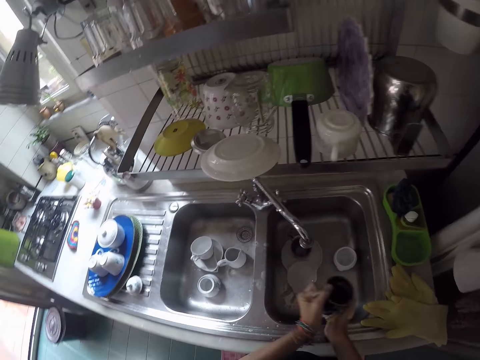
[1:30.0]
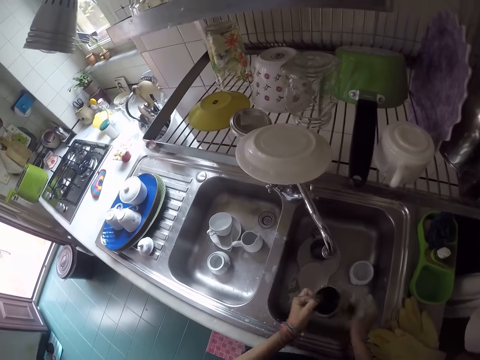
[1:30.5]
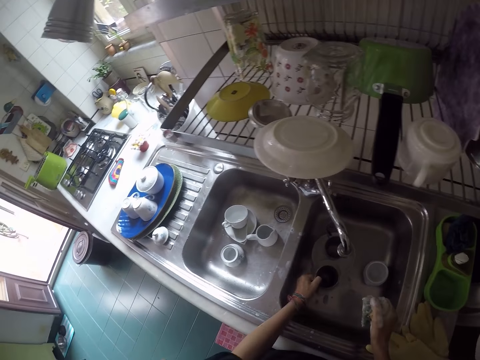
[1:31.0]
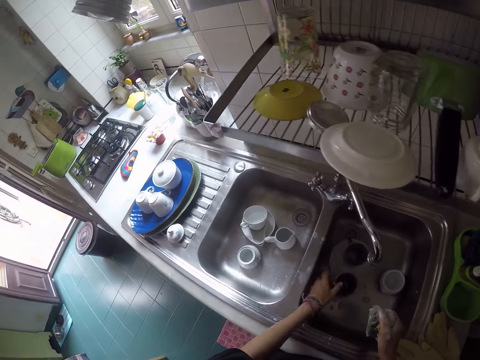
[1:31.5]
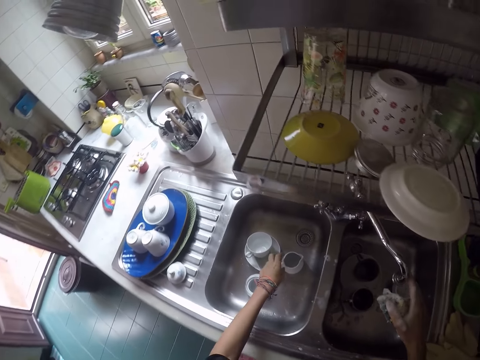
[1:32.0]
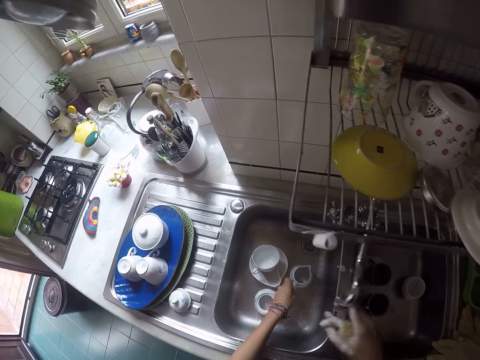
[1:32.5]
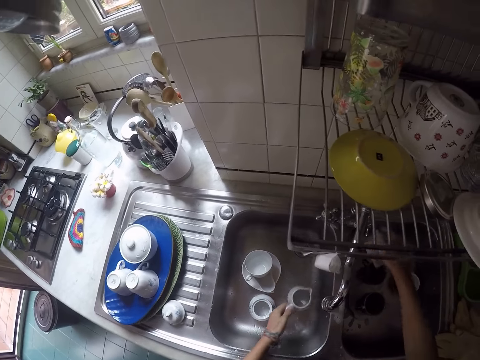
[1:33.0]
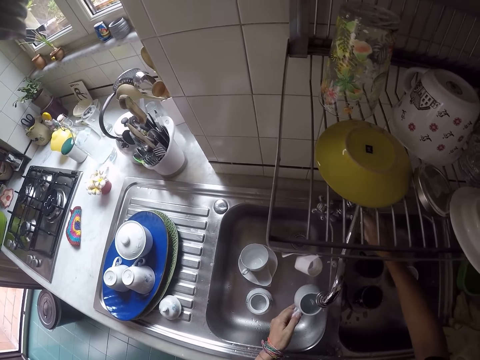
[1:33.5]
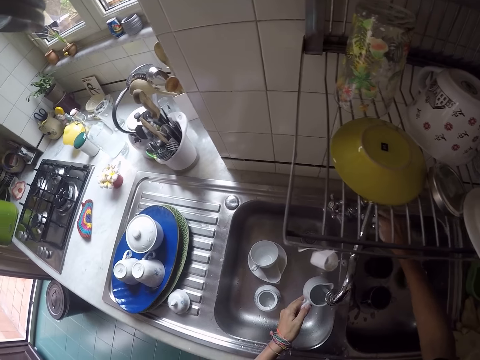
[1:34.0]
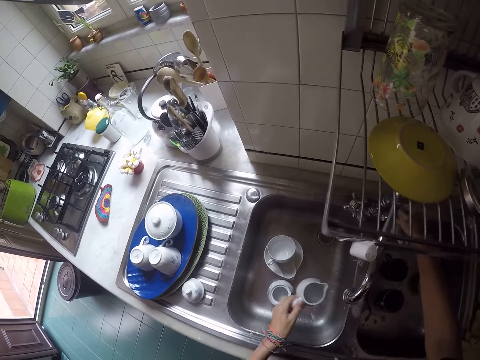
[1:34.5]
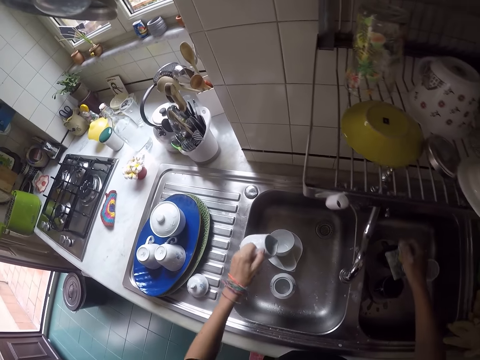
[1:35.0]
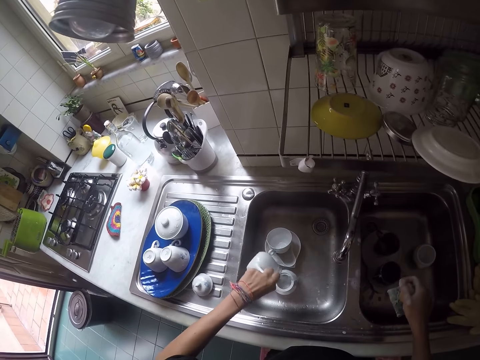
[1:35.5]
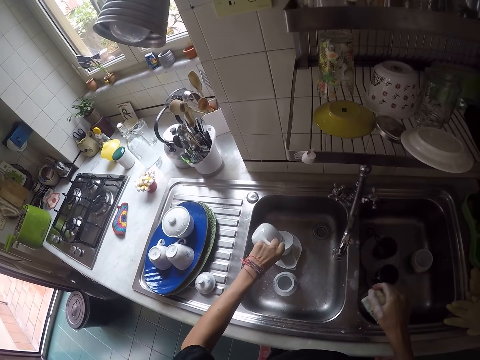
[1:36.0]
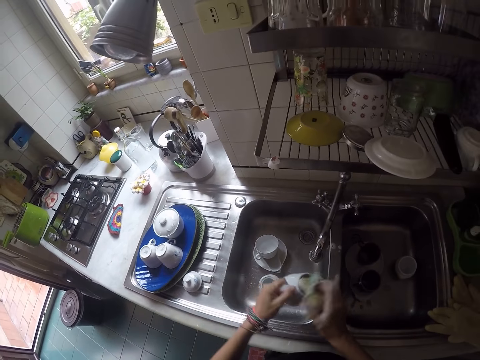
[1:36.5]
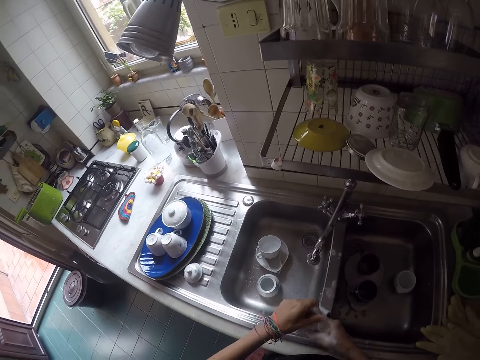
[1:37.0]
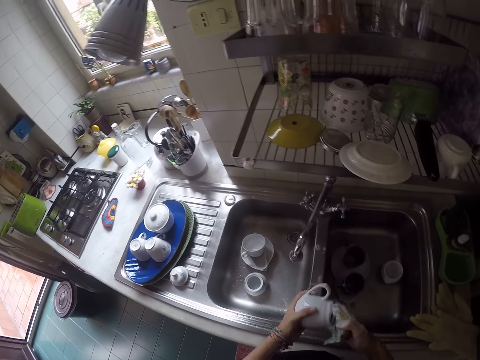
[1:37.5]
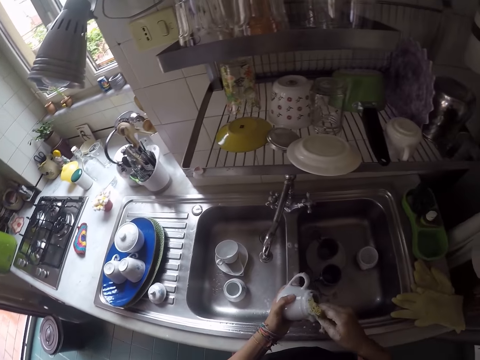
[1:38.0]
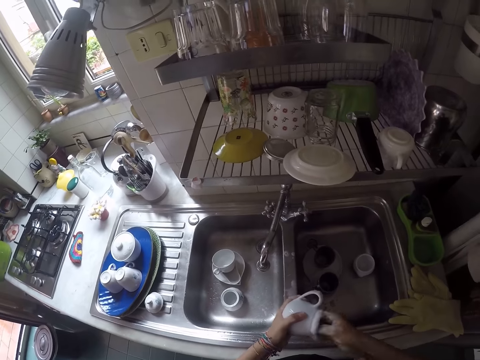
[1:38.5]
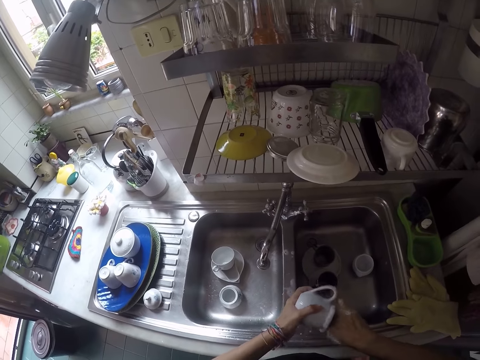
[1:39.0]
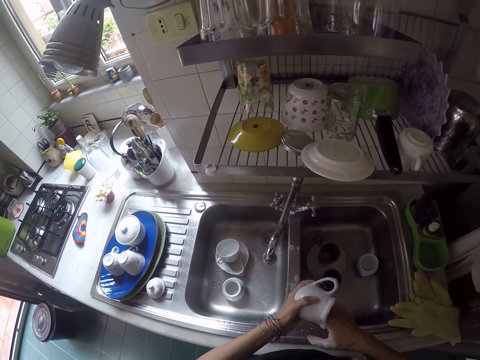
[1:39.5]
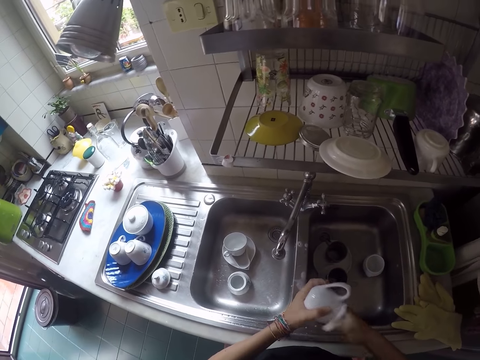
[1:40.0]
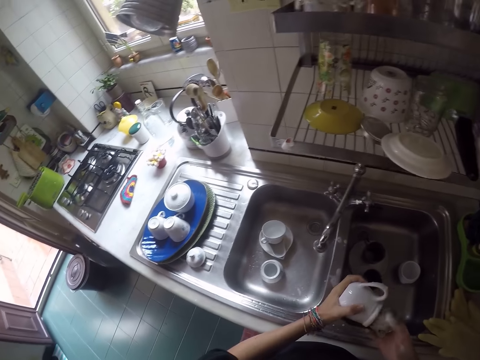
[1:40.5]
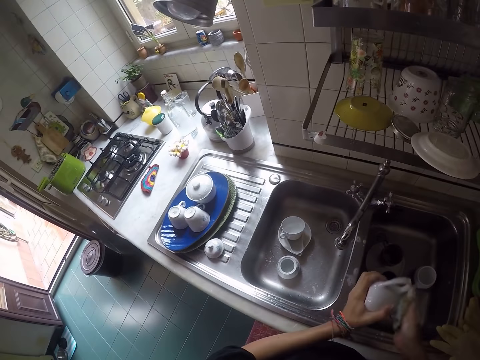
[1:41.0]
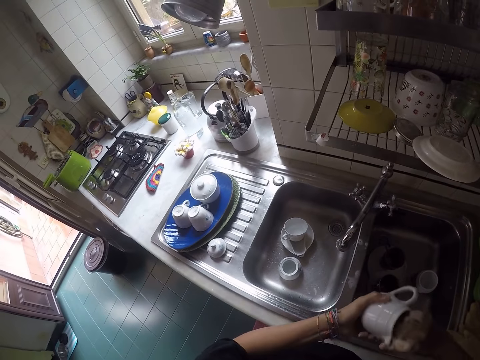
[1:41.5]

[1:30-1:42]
The camera wearer puts the cup in the sink. They take a teapot in the sink. They tilt the tap to the other sink. They tilt the tap. They open the tap. They put water in the teapot. They pour on another cup in the sink. They scrub the teapot.

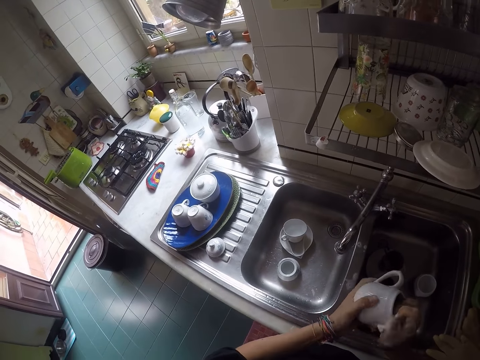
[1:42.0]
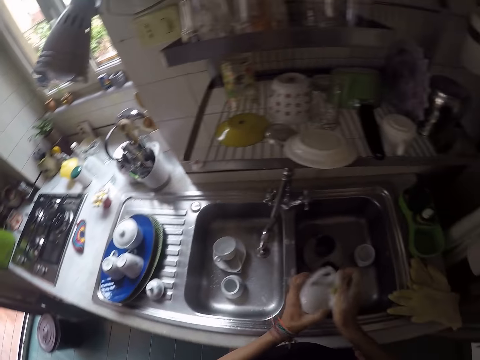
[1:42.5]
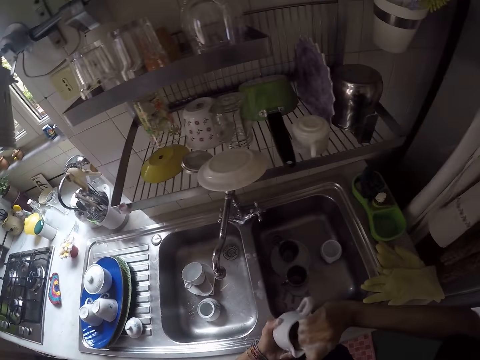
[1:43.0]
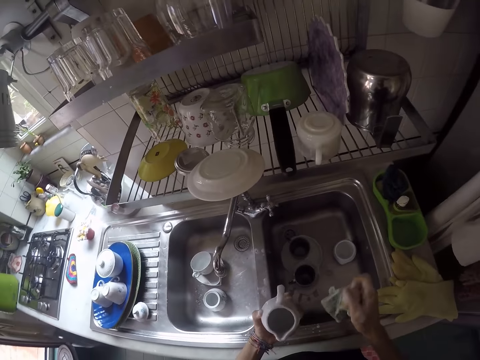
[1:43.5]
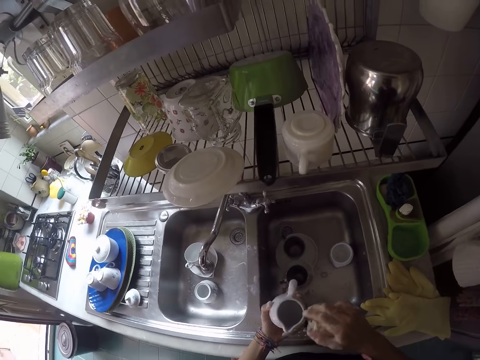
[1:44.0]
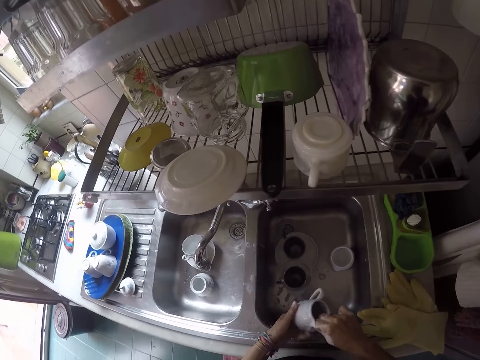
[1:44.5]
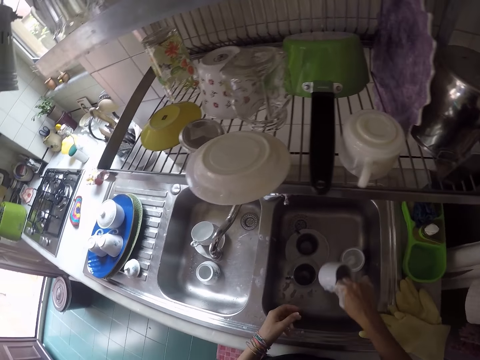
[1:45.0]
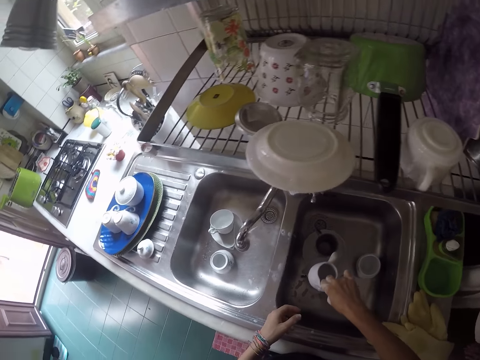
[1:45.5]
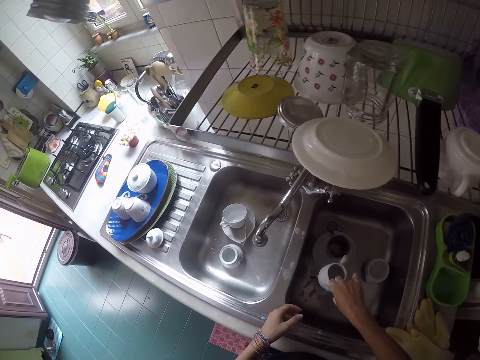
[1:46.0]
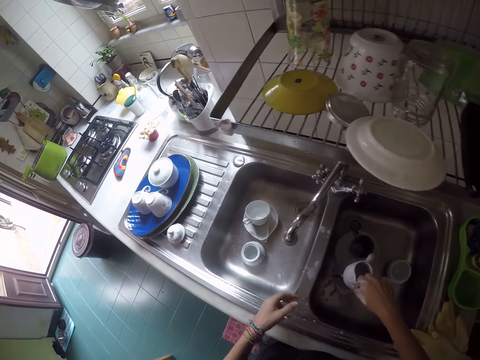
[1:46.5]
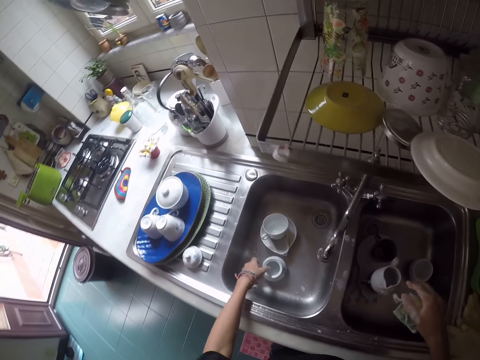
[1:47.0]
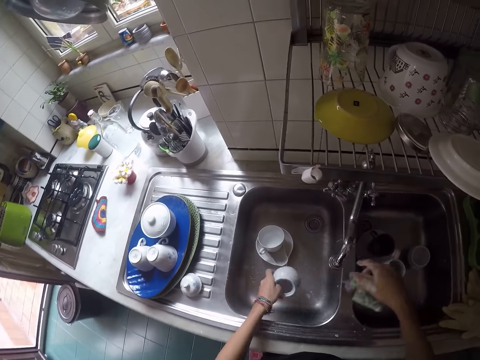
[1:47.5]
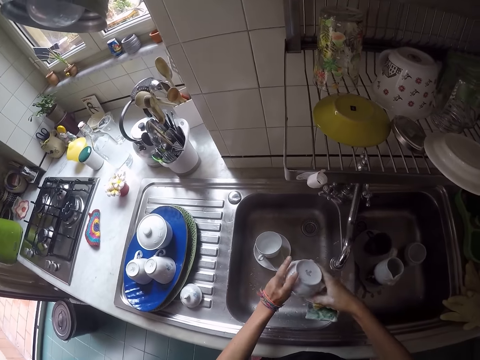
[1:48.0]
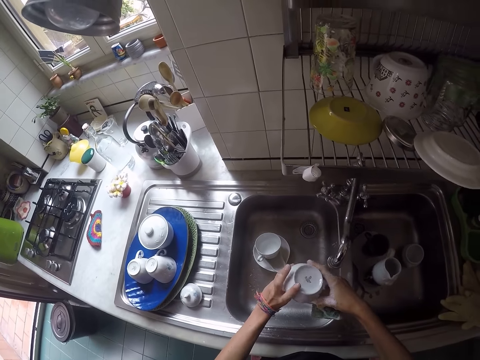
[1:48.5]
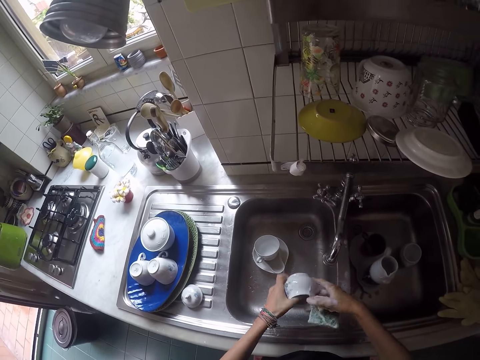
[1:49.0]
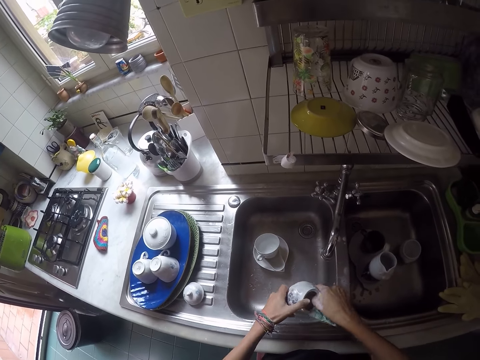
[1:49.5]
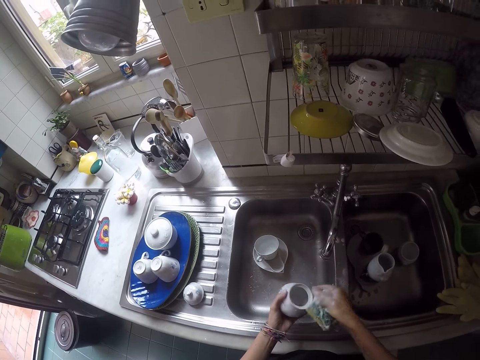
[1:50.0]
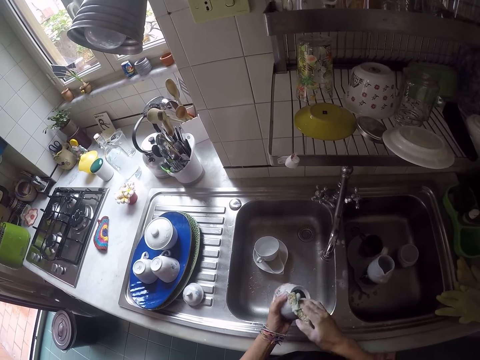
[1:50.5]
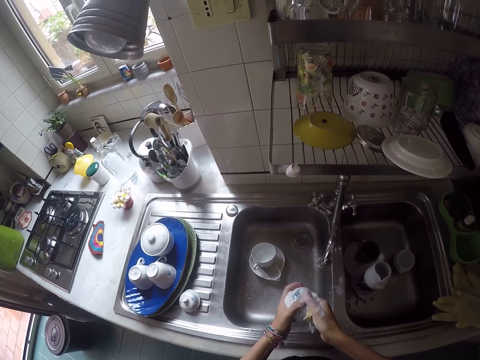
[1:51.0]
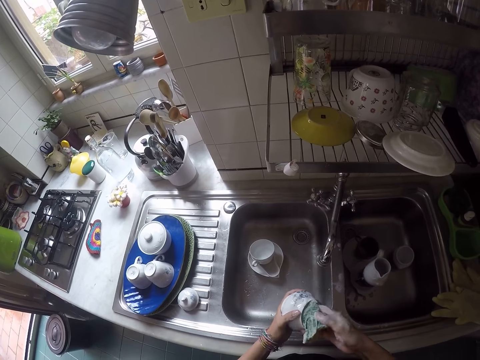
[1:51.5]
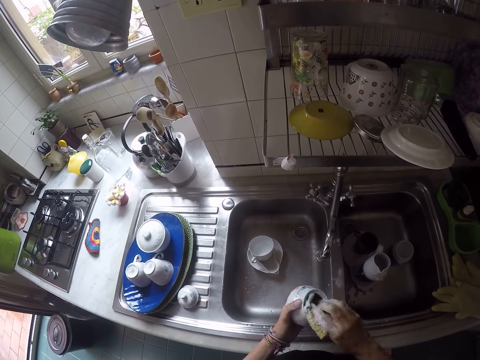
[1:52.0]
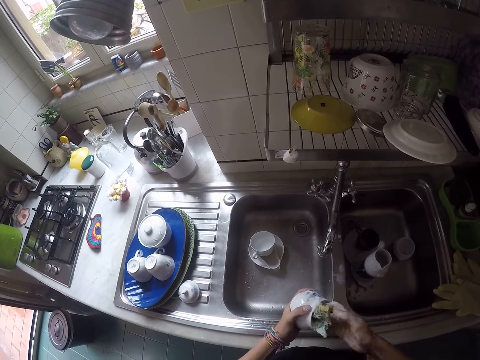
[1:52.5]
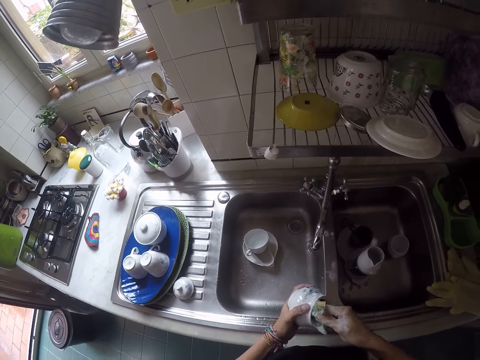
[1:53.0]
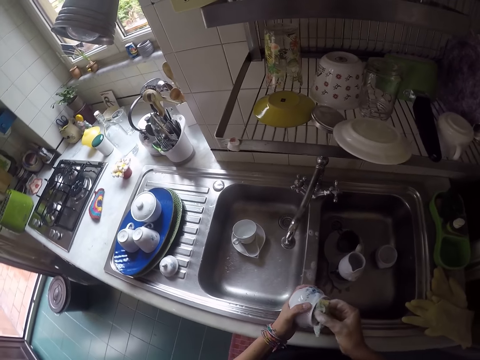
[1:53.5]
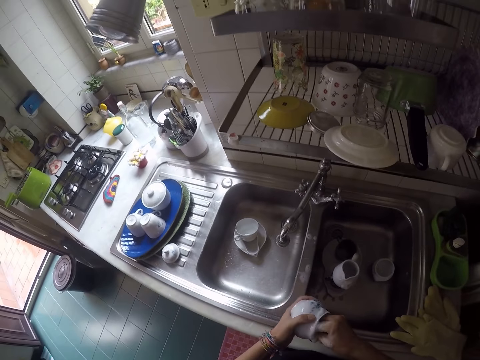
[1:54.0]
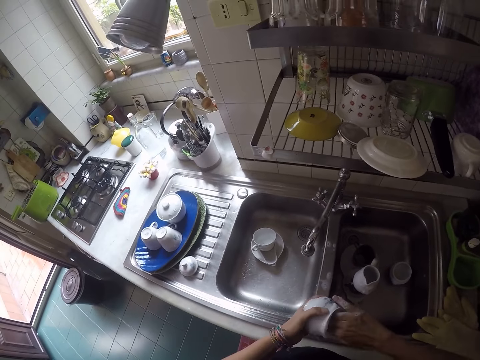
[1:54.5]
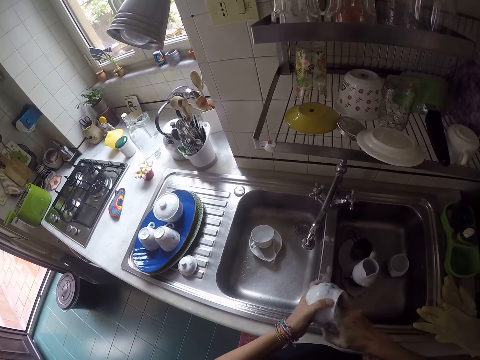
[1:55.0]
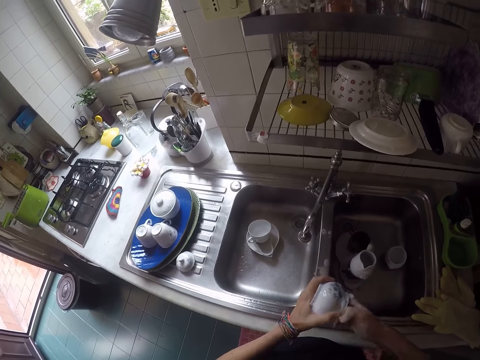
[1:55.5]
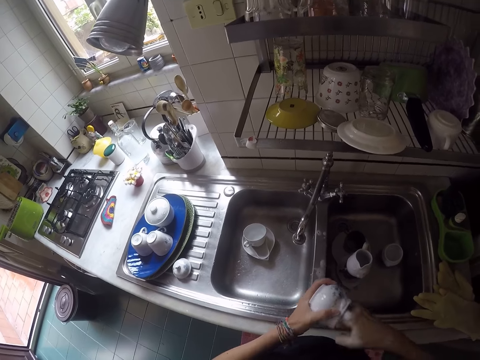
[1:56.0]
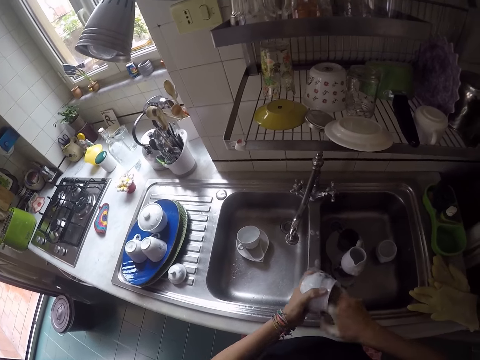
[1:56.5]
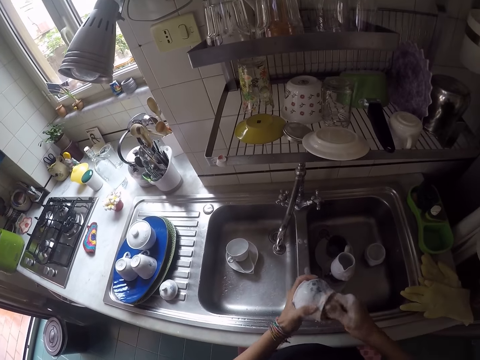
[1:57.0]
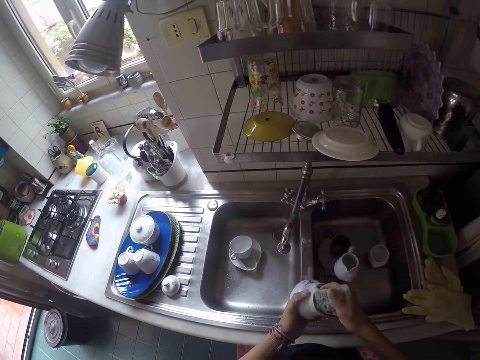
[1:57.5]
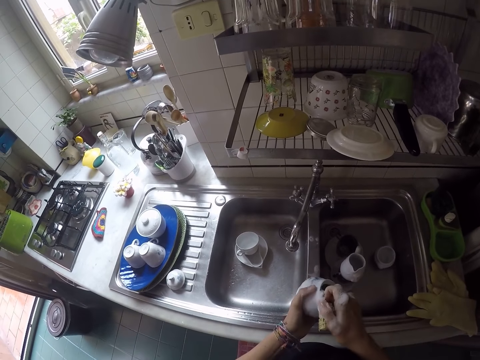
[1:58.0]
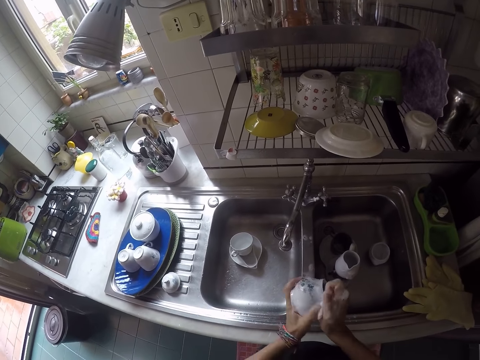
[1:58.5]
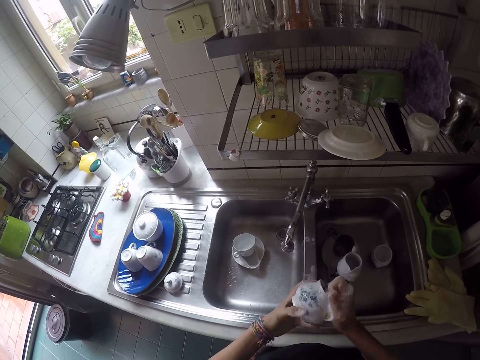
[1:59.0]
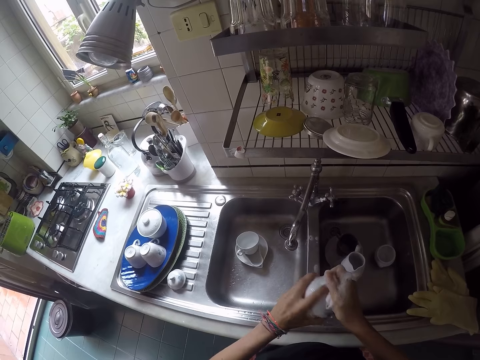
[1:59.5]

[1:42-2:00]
The camera wearer puts the teapot in the sink on a cup. They take another bowl from the sink. They pour water in the bowl. They scrub the bowl.
